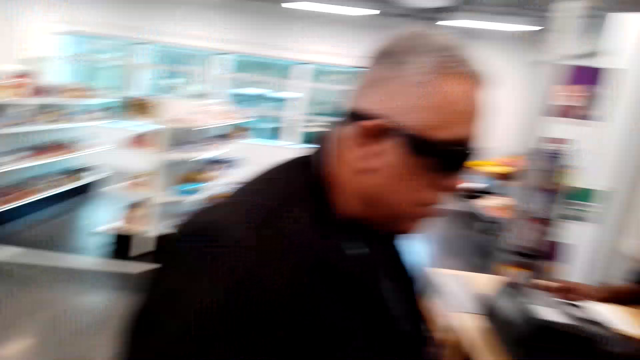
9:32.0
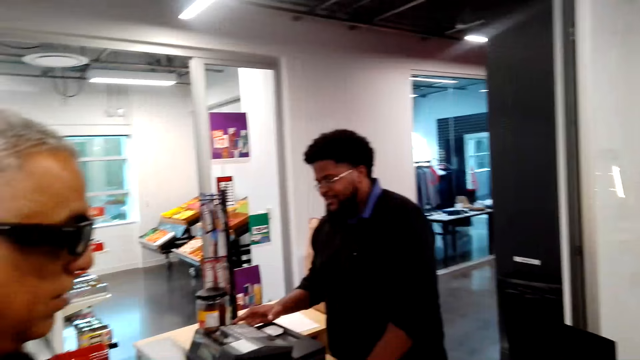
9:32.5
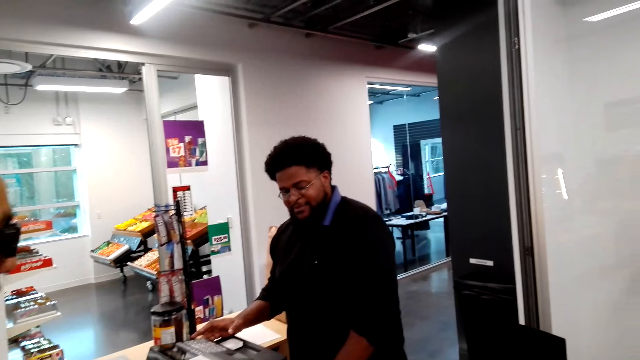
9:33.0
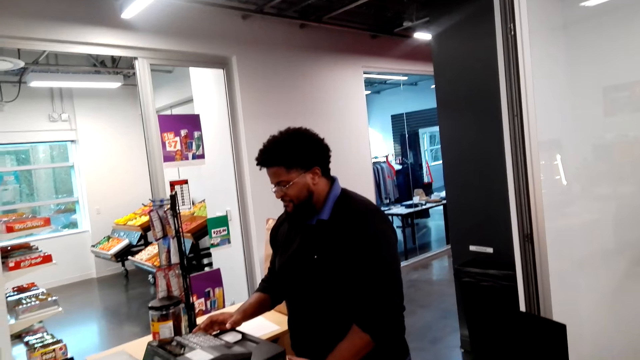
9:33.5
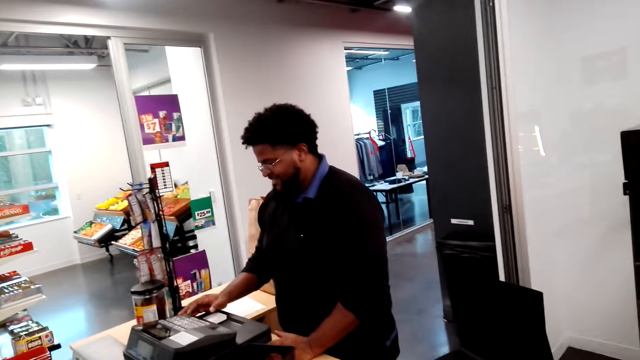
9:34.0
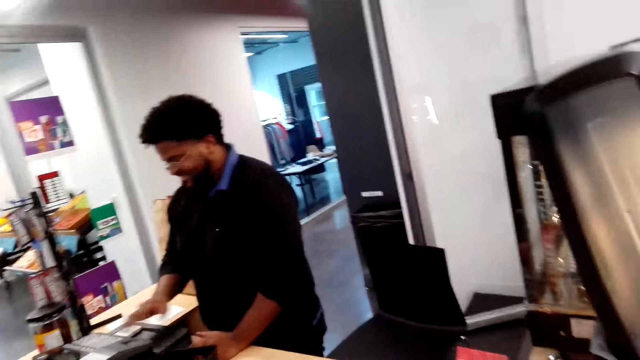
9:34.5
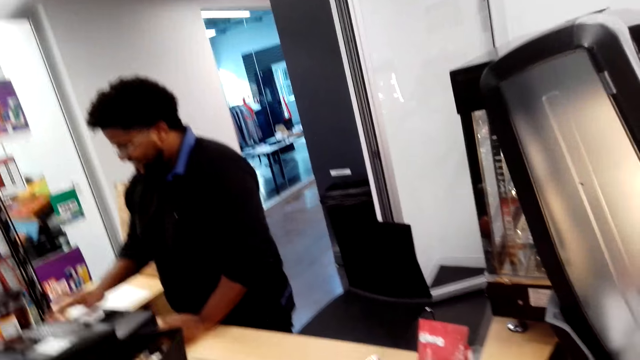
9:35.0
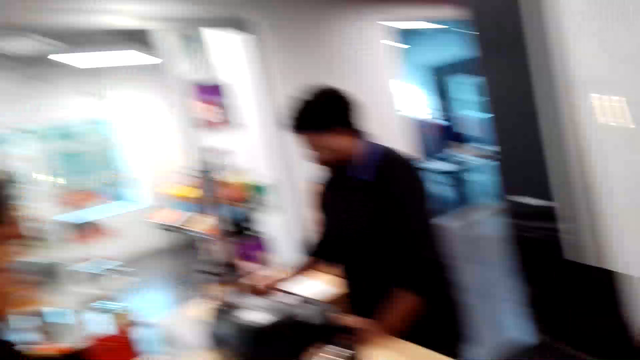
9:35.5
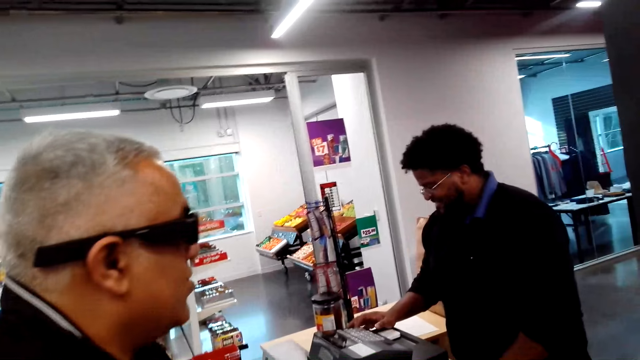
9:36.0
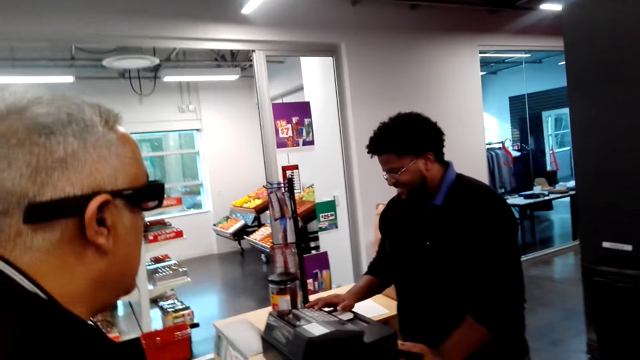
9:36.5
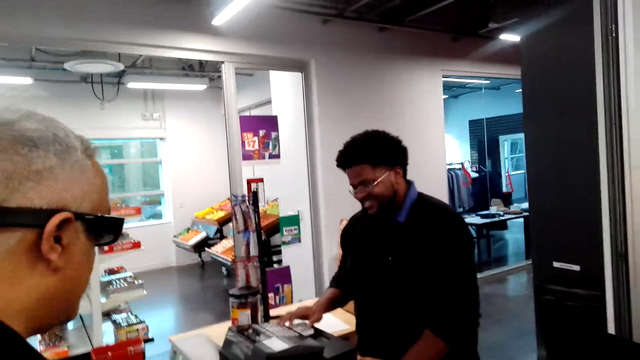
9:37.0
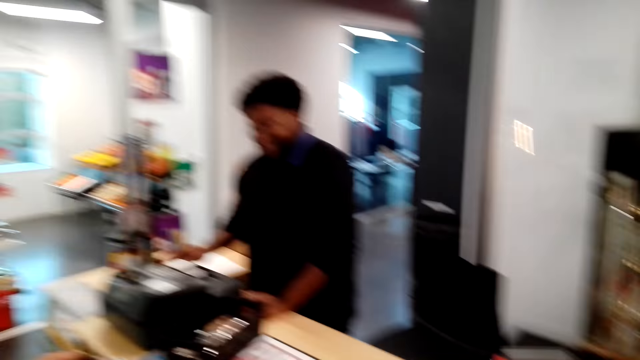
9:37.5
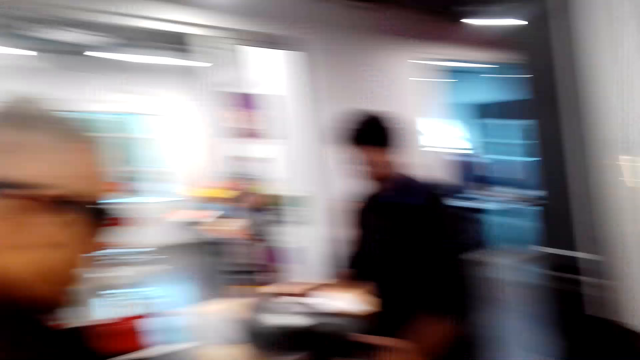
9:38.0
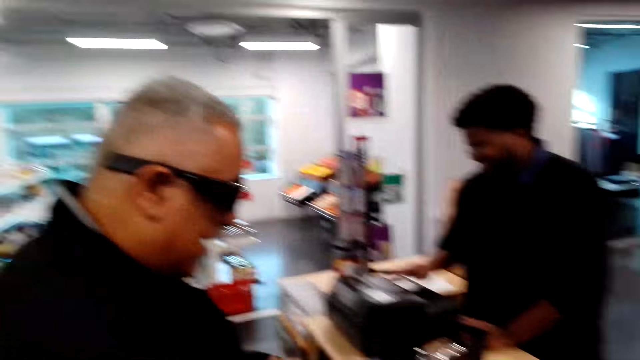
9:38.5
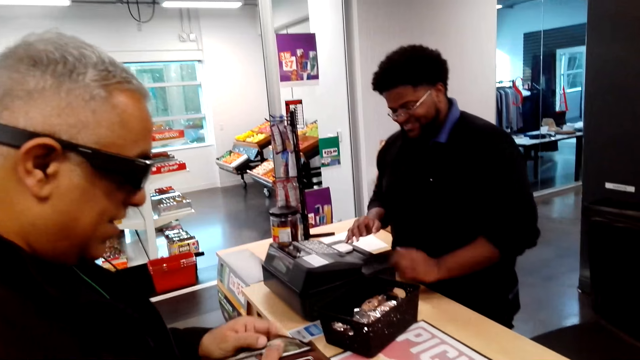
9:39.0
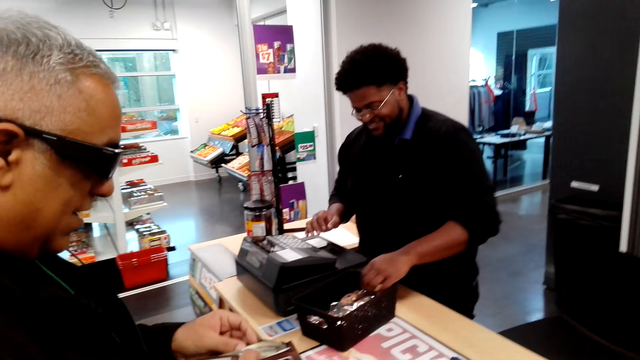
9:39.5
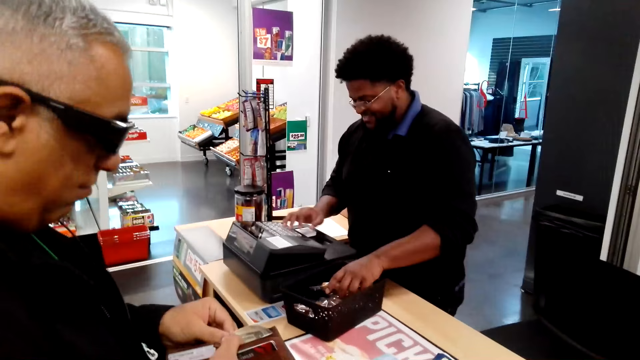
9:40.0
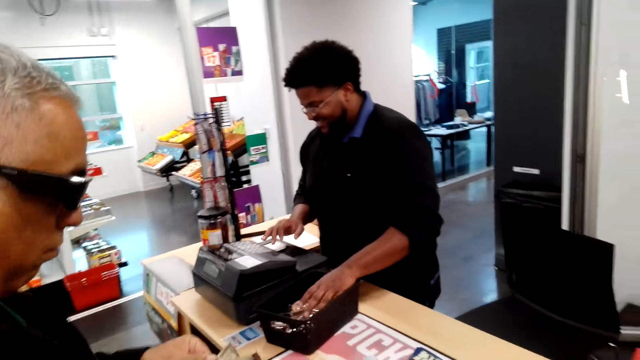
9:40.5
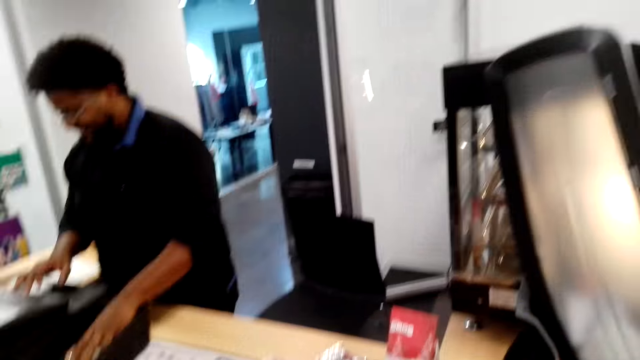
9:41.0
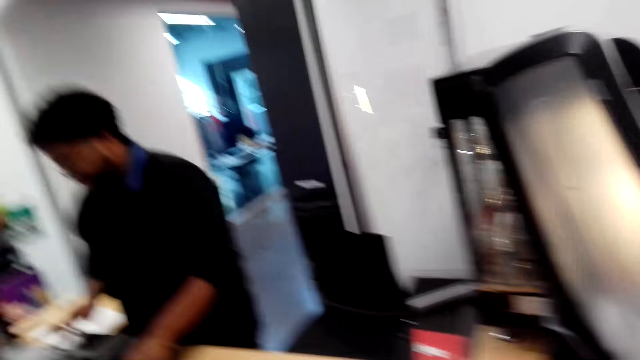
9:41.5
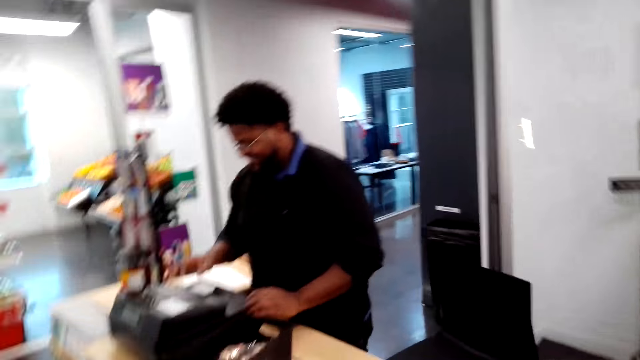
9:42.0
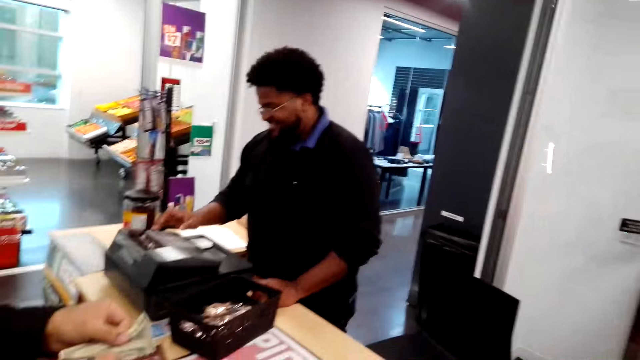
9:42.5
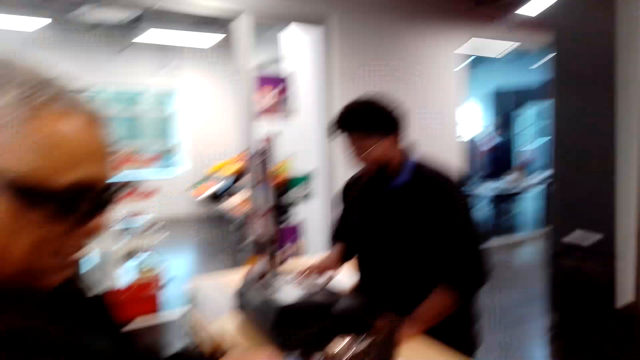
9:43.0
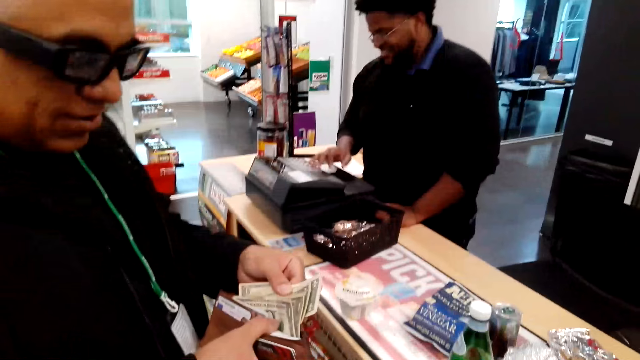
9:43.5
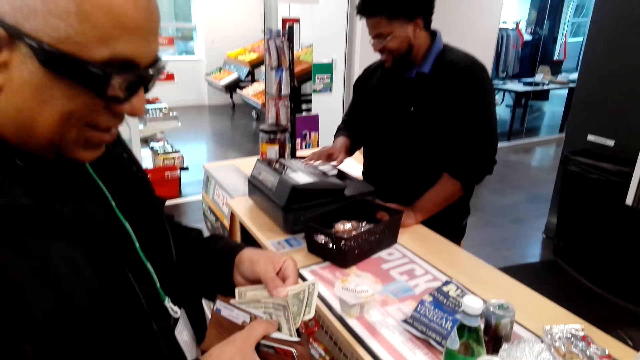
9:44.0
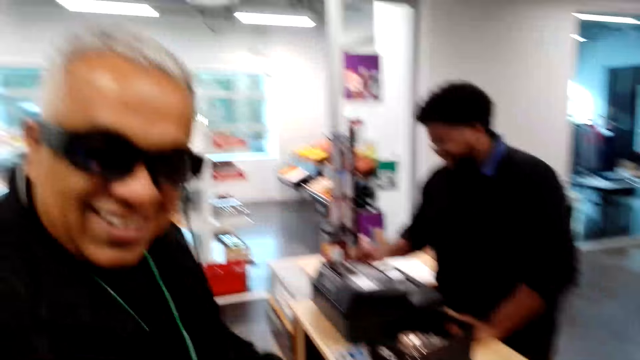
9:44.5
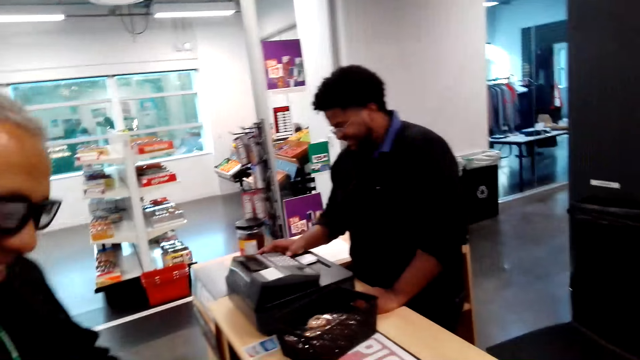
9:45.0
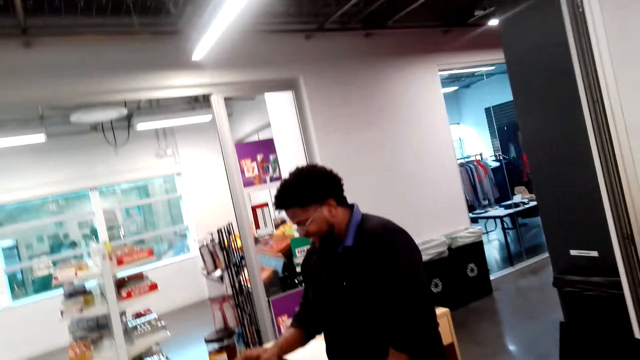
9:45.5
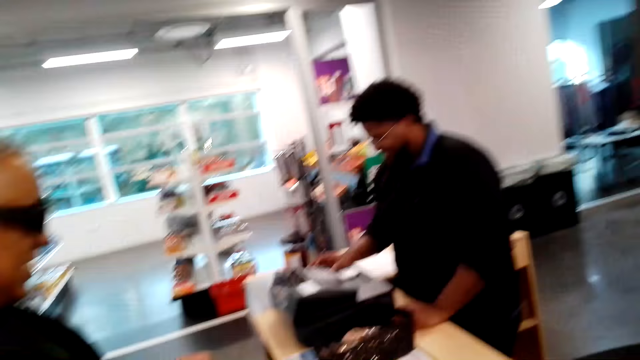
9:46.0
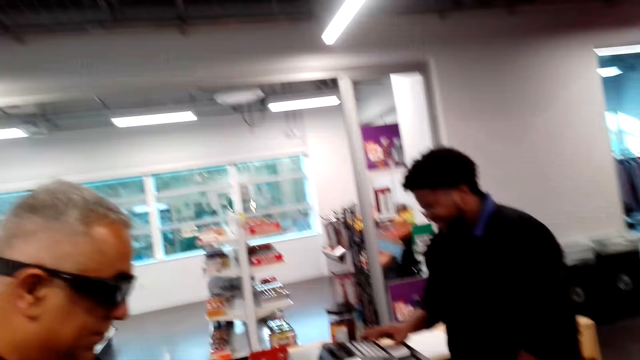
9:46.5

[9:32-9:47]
The camera wearer talks to a man. A man operates the billing machine. Another man stands on the floor. The first man operates the billing machine. The camera wearer talks to a man.

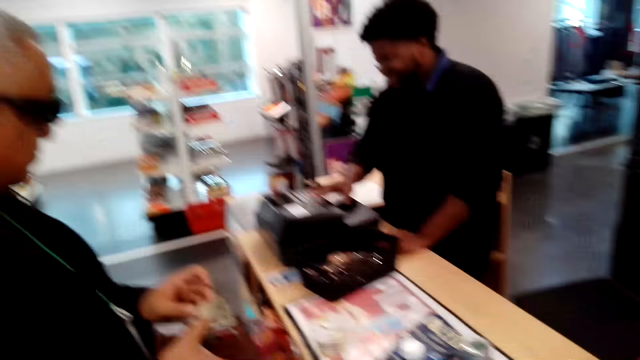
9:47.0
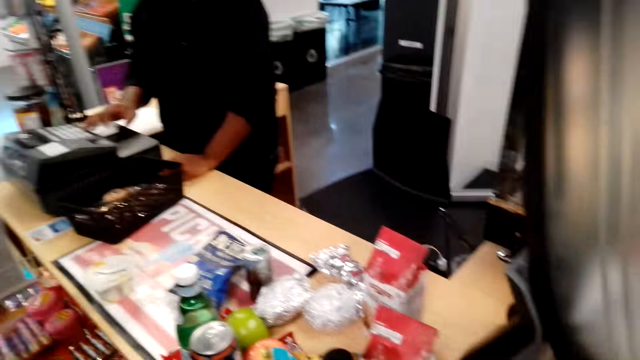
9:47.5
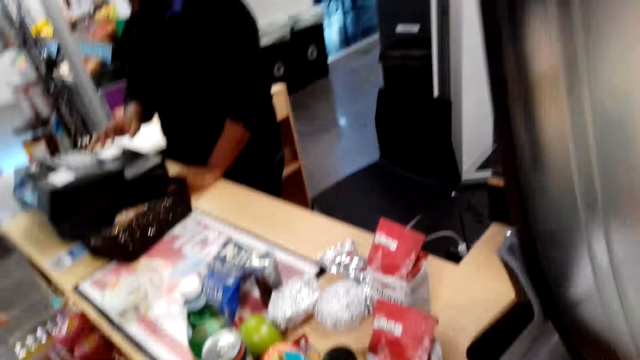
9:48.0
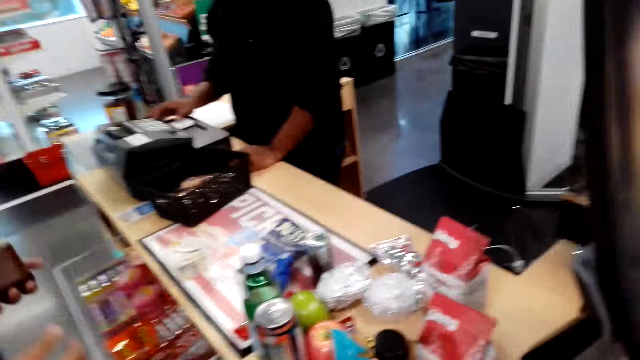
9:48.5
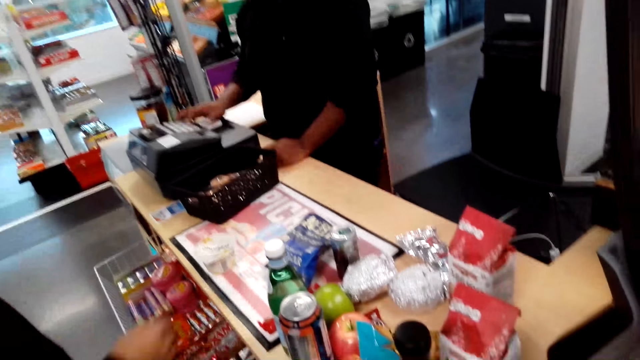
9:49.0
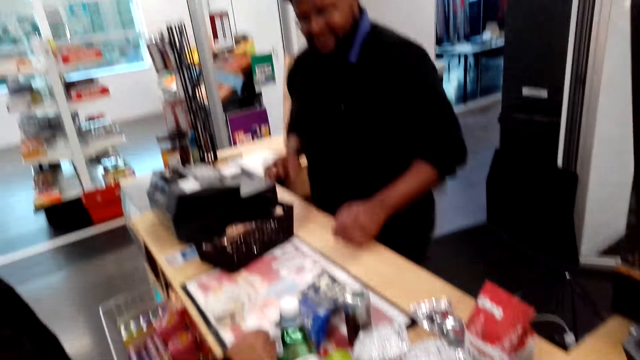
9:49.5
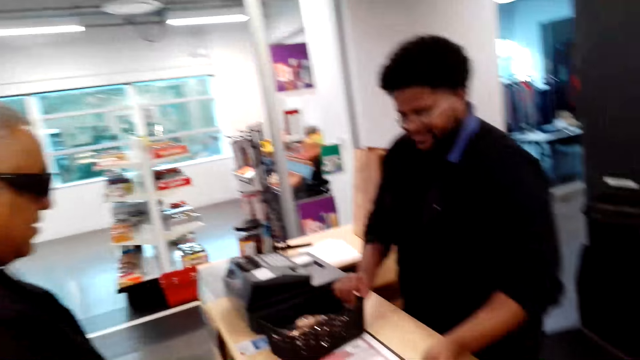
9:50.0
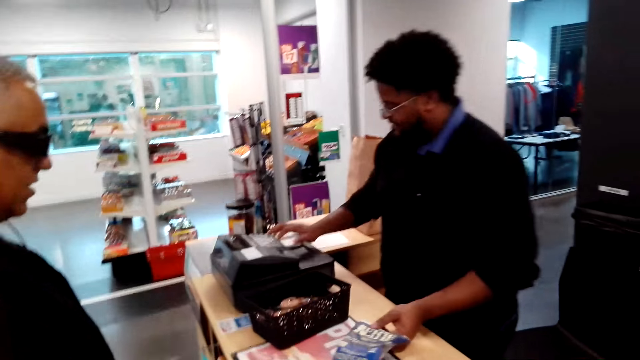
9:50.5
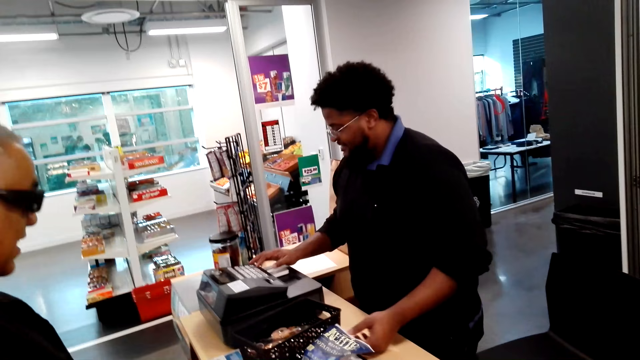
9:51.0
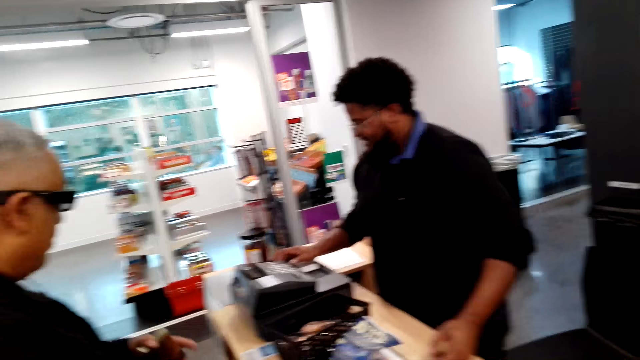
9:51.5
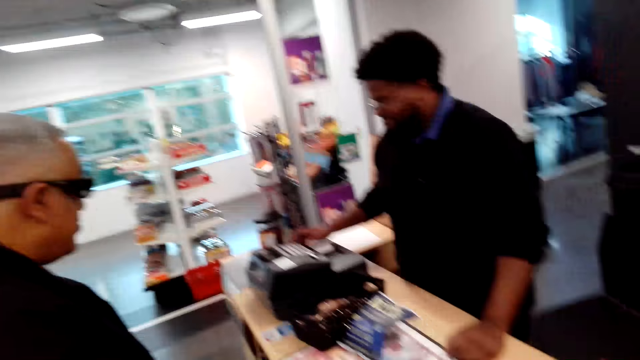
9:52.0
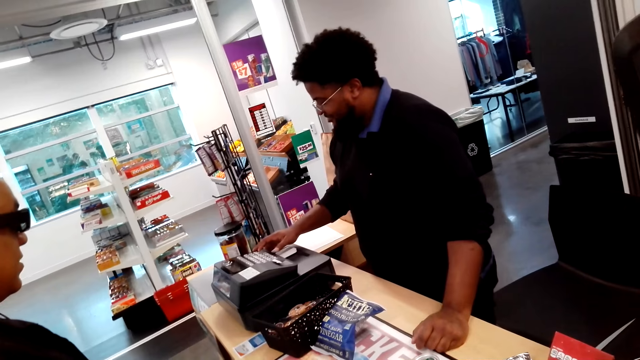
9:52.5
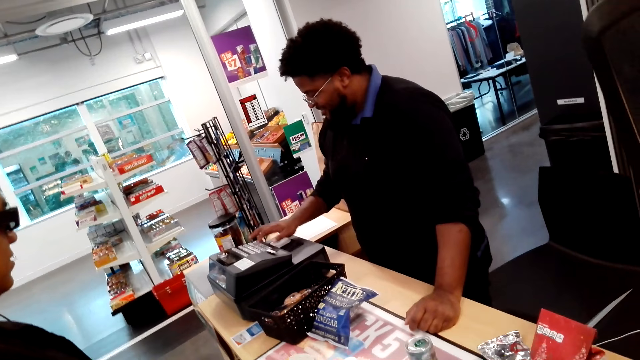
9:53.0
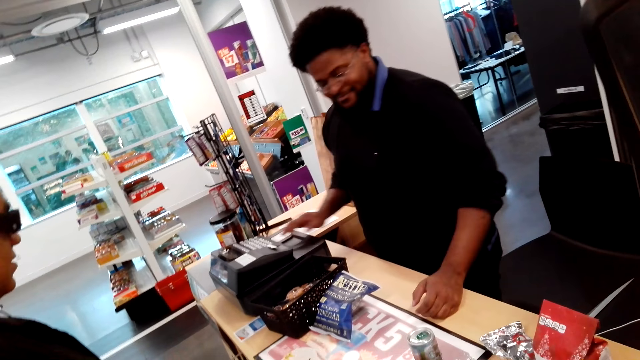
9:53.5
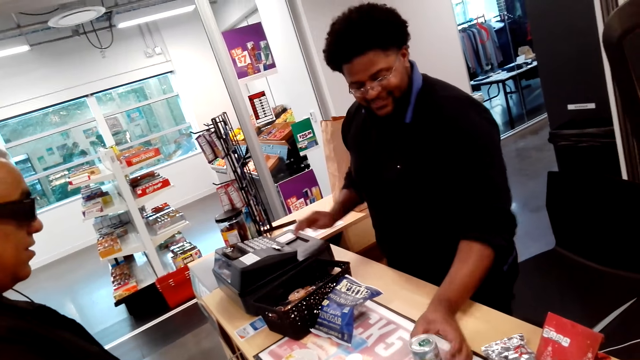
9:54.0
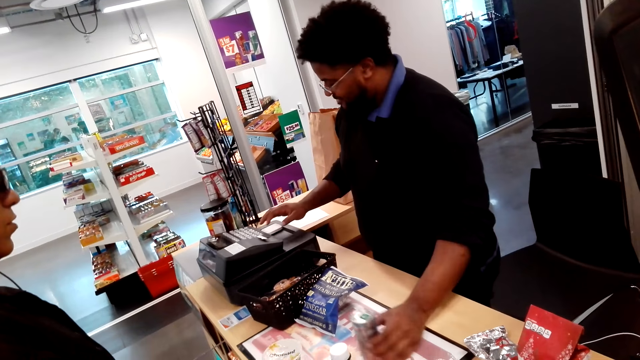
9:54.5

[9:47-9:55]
The camera wearer talks to a man.
